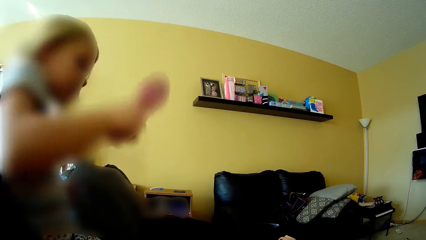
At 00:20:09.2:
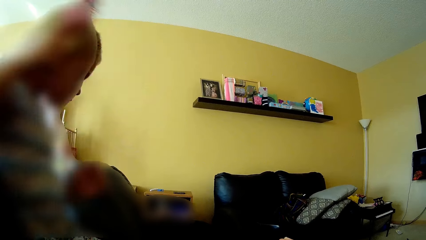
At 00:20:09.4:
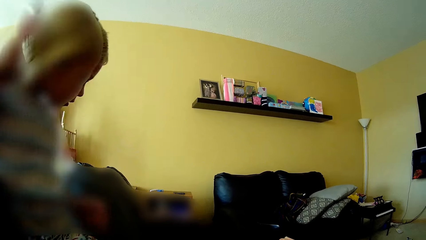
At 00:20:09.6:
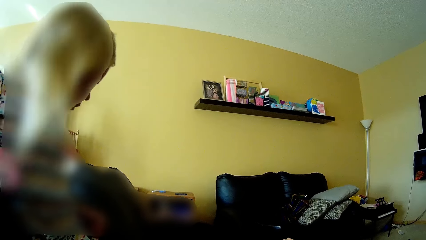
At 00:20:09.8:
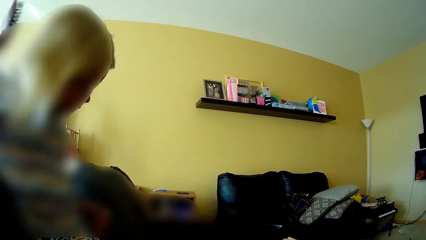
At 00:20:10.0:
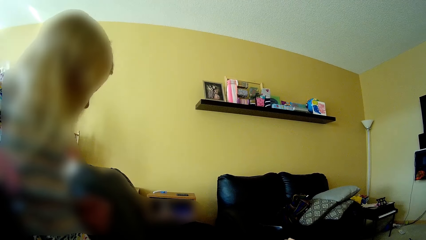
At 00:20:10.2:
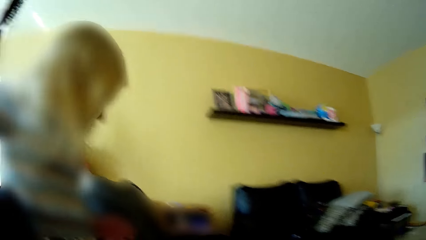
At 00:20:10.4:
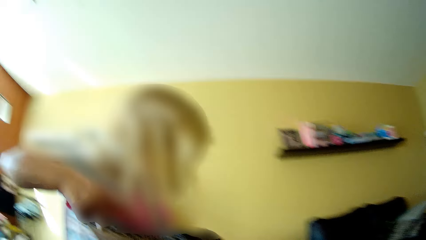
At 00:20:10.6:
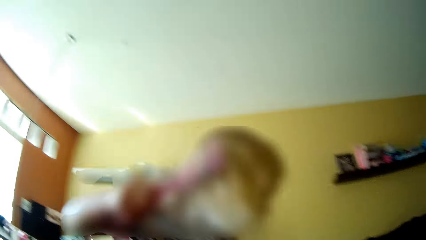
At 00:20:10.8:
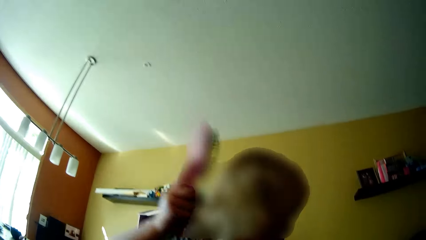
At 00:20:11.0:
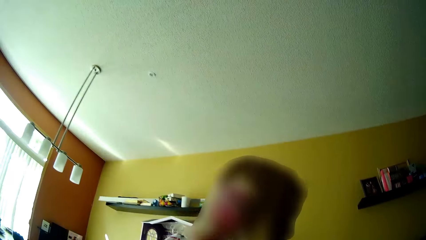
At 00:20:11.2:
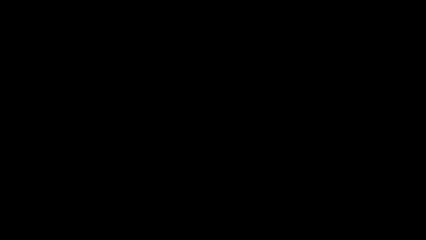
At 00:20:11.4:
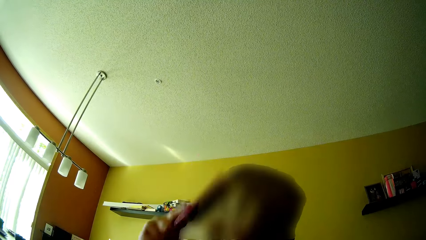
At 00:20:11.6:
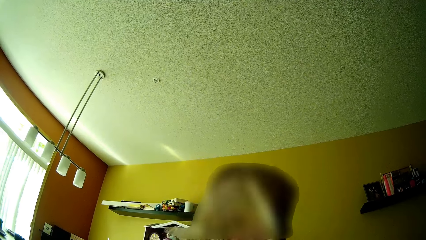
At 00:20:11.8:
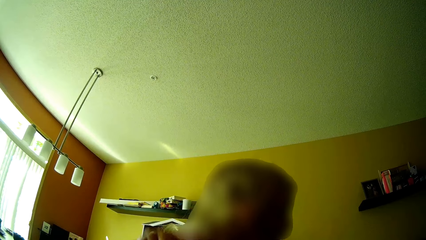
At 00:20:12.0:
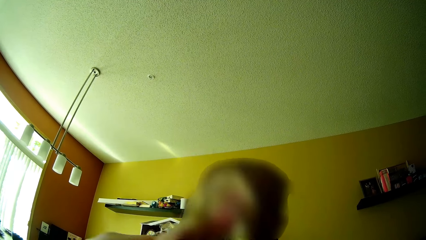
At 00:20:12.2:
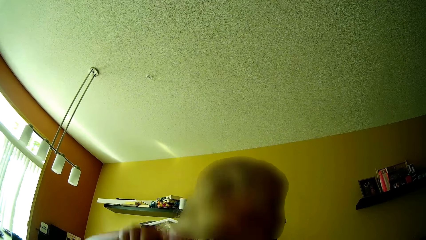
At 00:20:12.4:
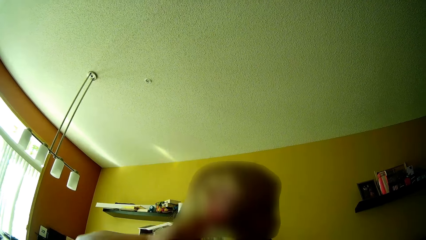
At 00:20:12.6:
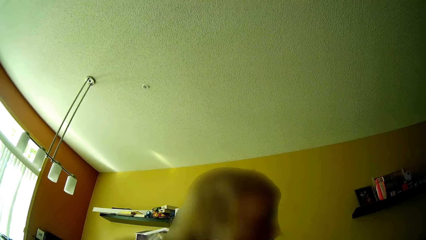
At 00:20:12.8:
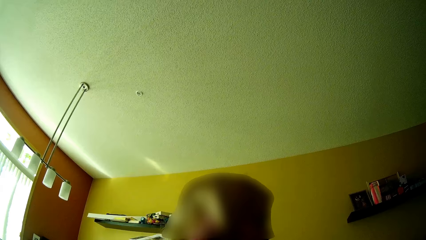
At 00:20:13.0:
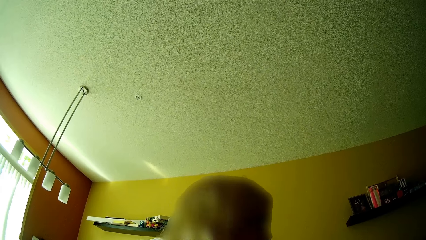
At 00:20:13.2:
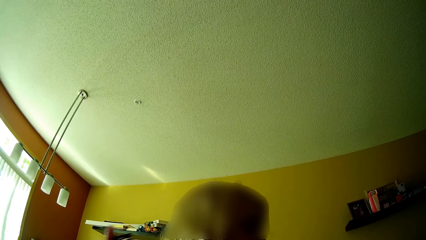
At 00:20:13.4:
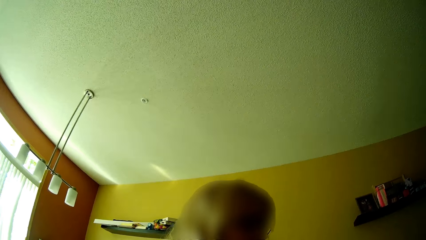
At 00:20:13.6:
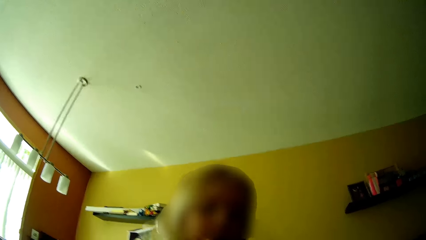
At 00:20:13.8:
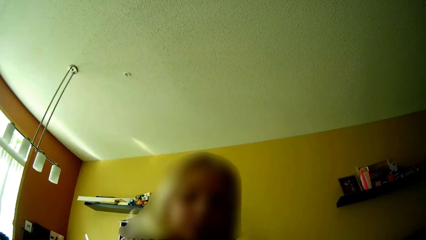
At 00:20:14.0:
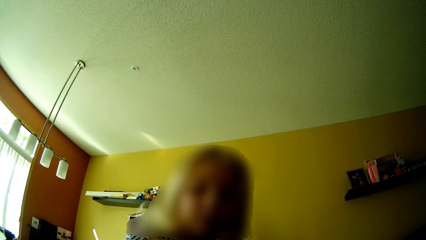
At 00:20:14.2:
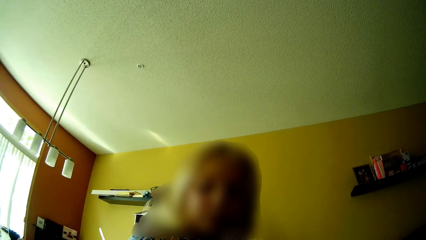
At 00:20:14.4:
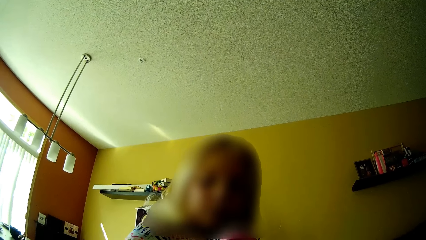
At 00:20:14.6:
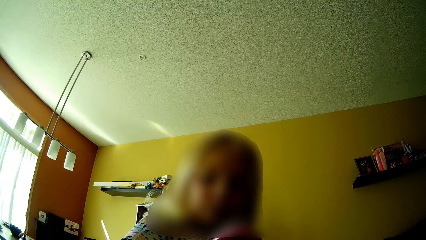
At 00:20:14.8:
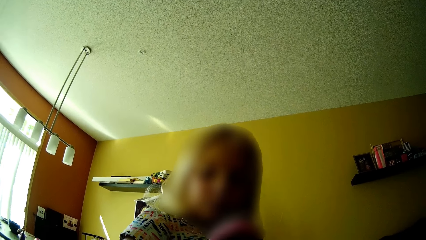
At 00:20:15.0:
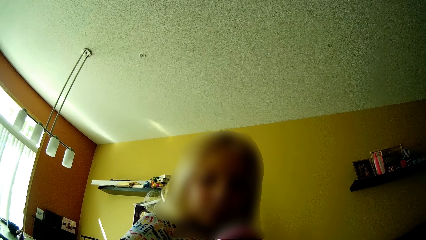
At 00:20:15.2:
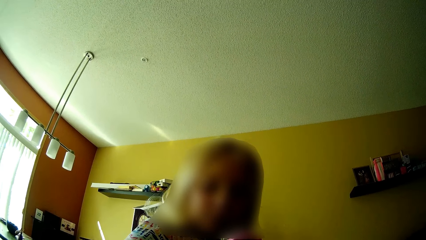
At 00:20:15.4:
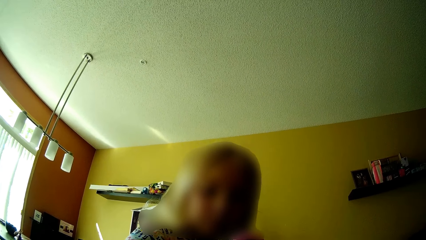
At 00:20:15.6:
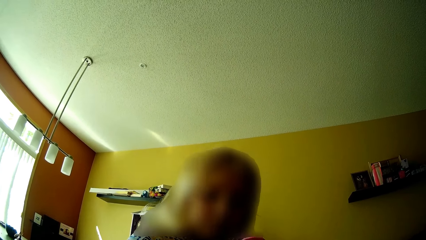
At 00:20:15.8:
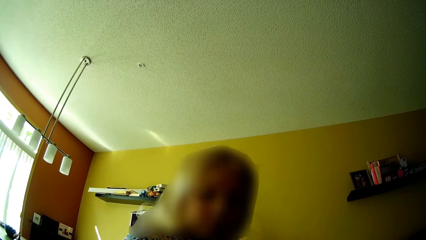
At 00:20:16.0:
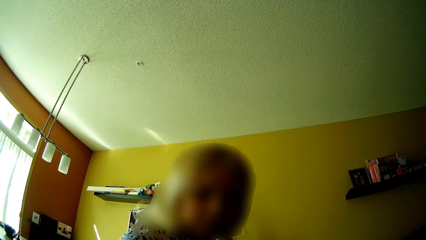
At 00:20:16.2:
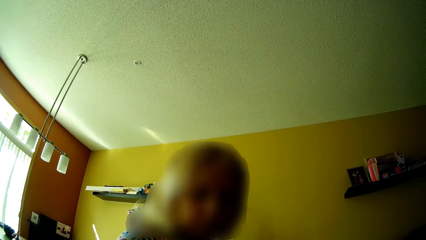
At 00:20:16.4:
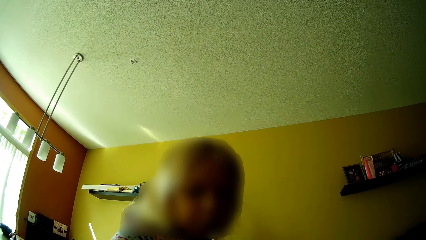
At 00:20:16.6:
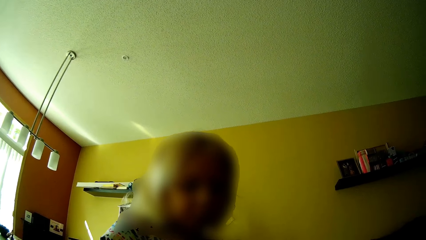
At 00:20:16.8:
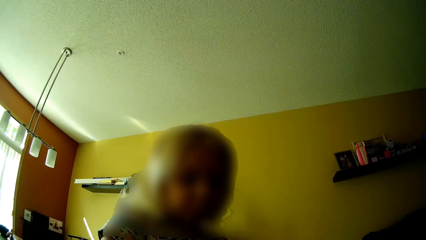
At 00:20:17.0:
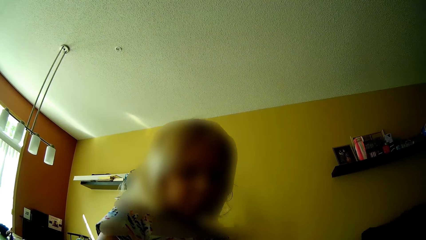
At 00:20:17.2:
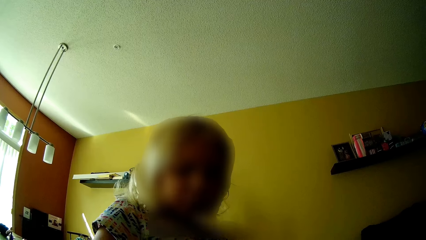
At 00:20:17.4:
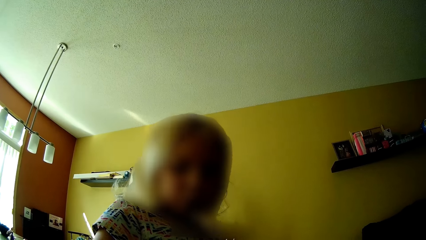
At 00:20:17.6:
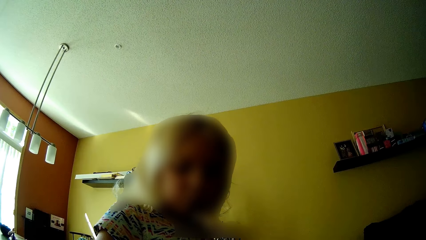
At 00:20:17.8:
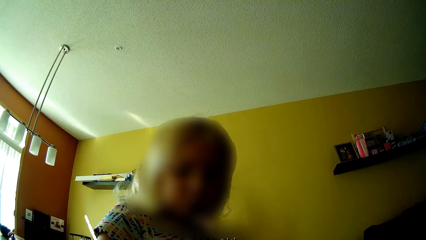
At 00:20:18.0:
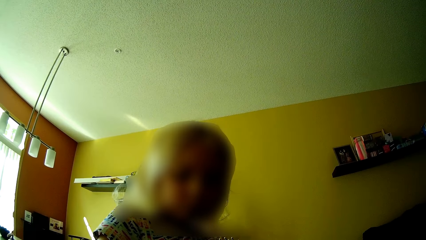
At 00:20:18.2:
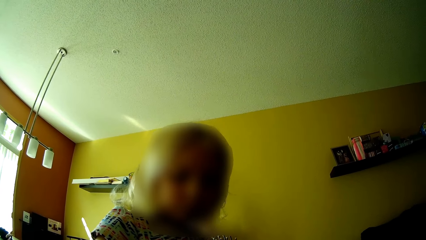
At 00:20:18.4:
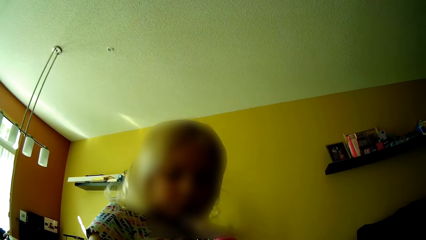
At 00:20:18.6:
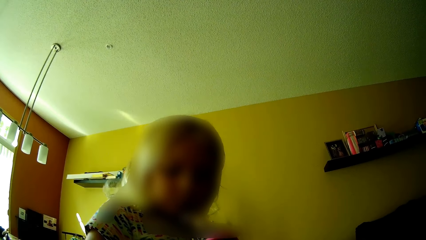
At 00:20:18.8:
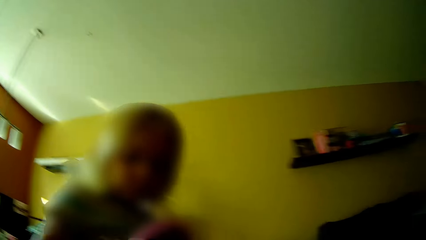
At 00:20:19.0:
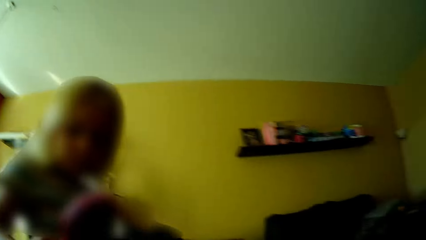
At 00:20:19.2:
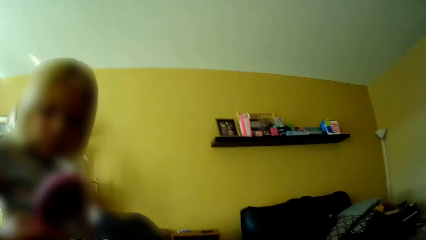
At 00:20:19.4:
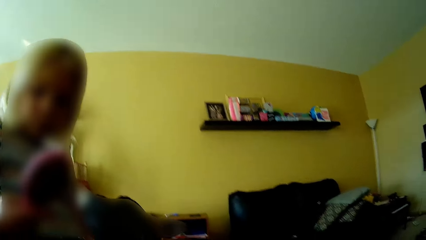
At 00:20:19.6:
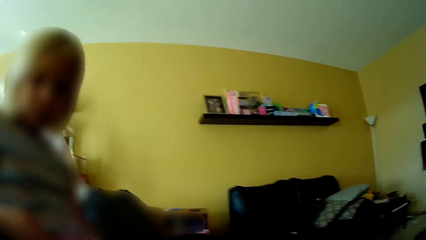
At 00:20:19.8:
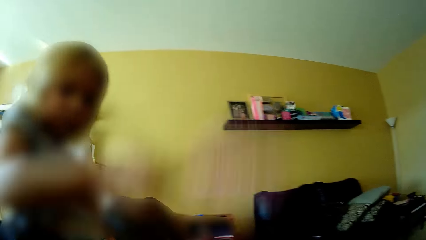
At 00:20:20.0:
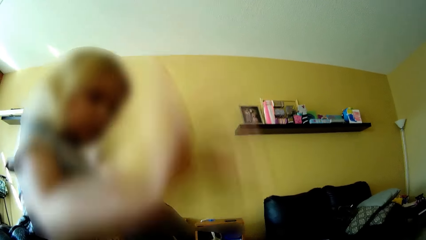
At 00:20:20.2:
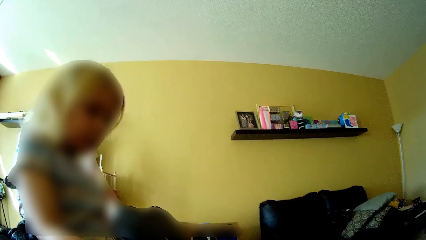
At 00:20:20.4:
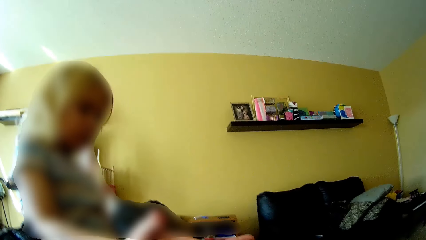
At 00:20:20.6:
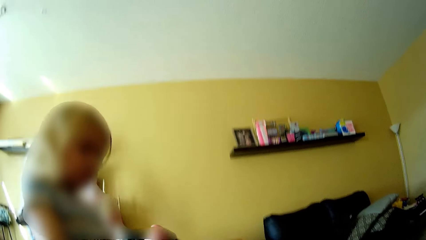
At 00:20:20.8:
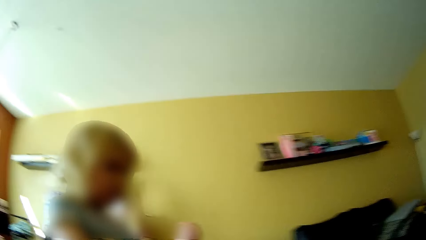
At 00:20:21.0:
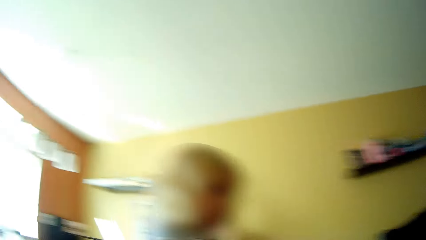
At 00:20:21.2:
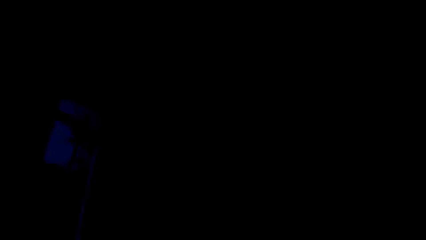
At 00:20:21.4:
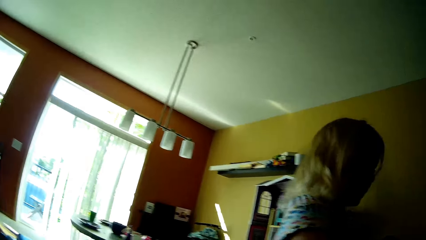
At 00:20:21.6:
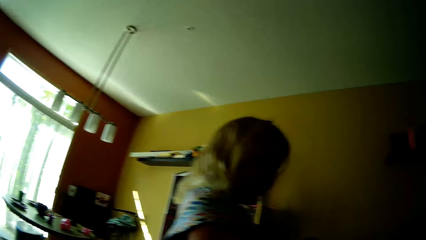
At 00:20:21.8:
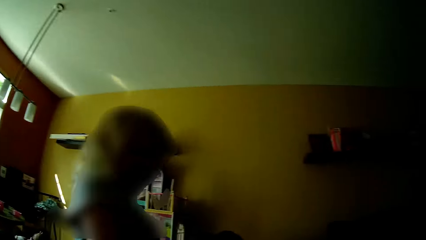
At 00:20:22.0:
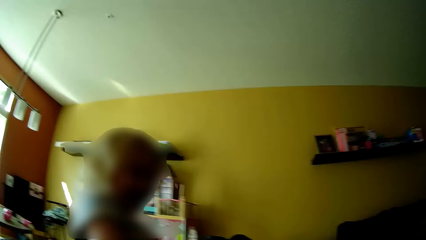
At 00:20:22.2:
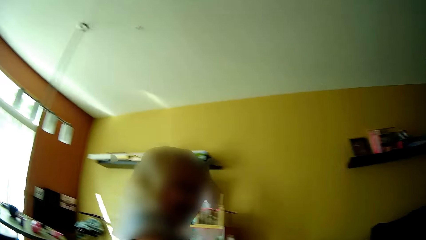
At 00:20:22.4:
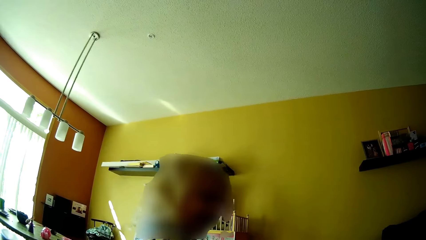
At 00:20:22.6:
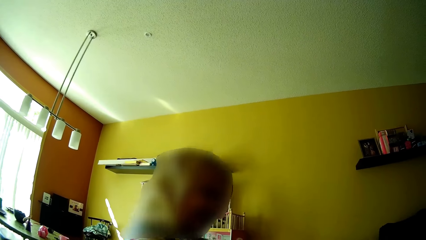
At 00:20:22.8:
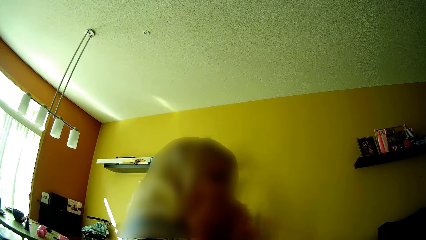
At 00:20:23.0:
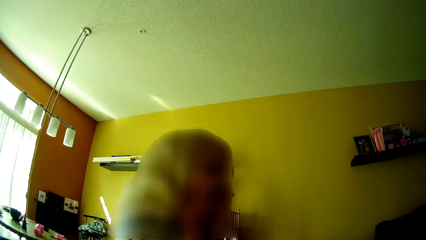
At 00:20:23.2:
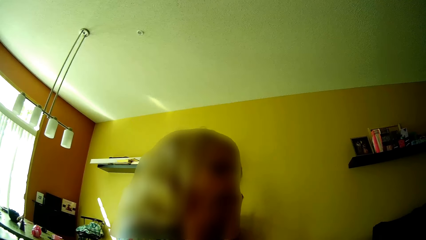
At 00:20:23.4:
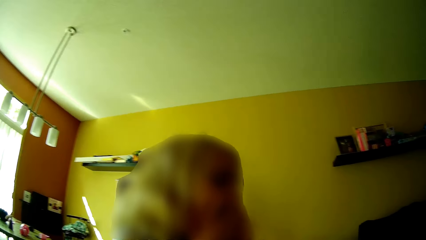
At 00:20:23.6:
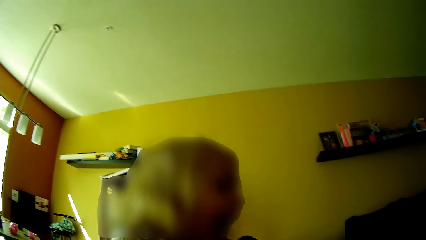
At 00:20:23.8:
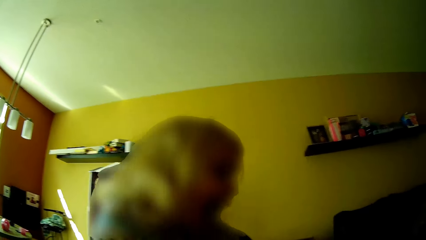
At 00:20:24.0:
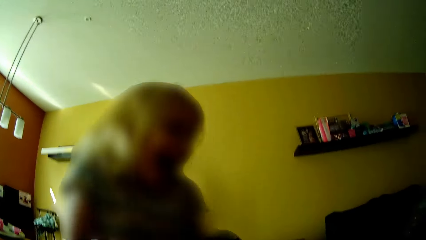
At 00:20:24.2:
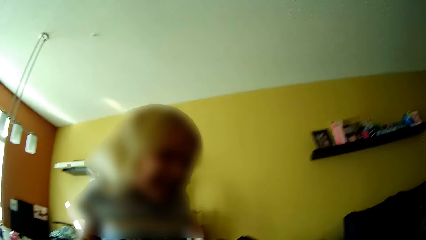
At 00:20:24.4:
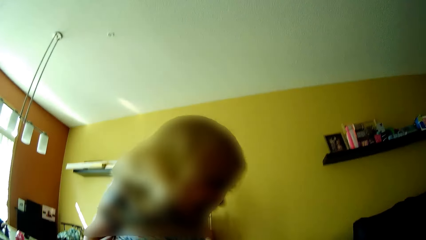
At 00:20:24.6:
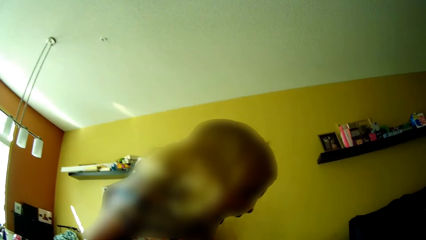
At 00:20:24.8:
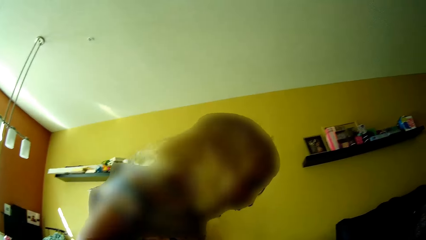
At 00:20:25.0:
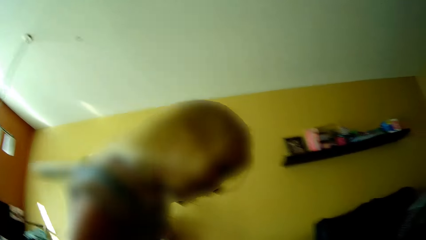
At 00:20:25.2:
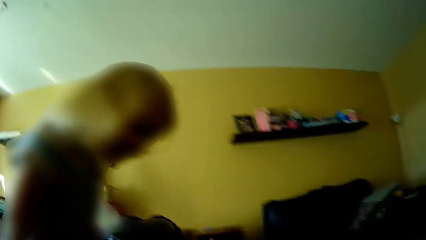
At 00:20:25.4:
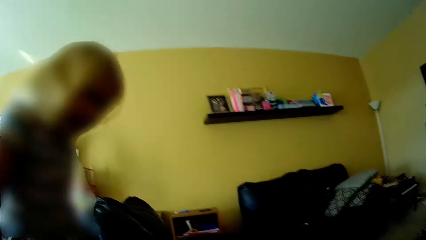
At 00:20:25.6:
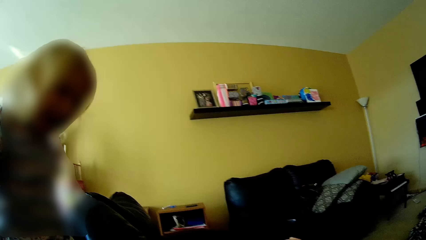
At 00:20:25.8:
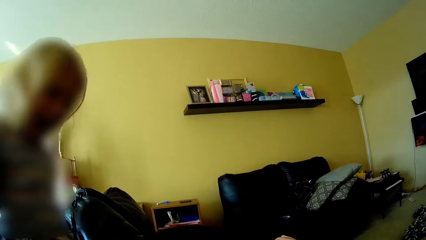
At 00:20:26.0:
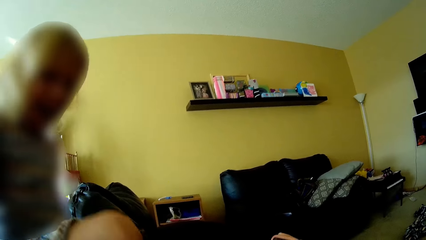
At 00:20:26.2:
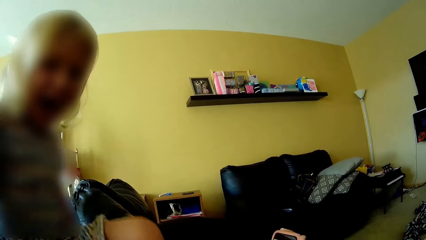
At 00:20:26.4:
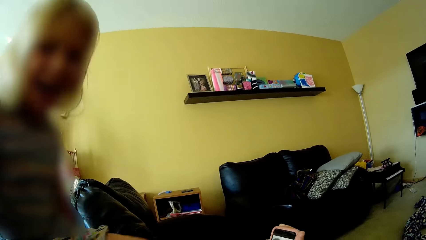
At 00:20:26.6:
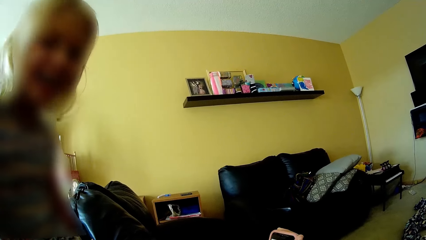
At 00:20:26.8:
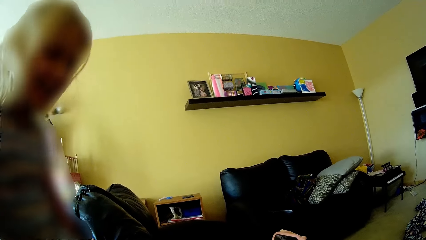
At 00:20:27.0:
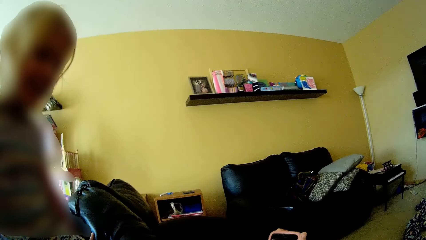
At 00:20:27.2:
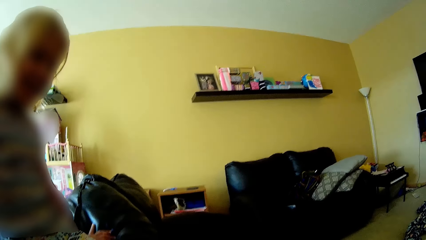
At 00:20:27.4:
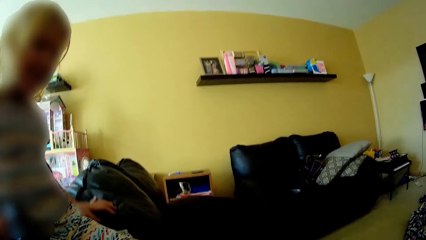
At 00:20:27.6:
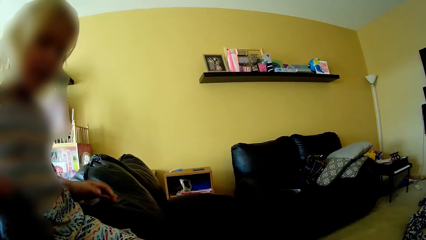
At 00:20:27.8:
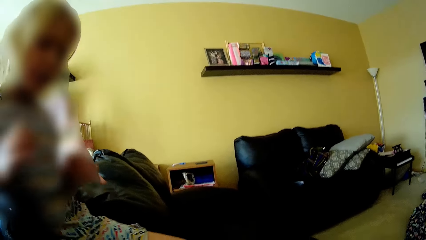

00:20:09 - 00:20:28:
The camera wearer talks to the girl. The girl looks at the camera wearer. The camera wearer talks to the girl. The girl talks to the camera wearer. A phone rings. The girl throws the hair brush on the floor with her right hand. The camera wearer looks around. The girl laughs. The camera wearer talks to the girl. The girl laughs.
